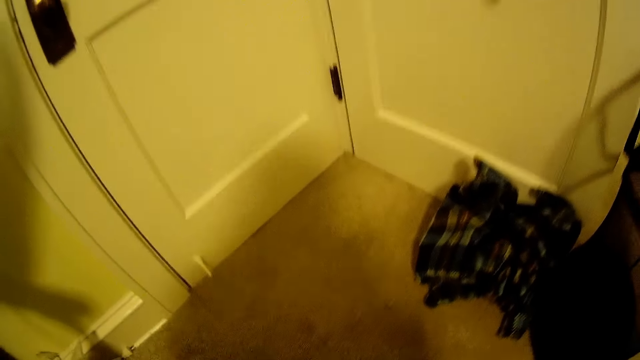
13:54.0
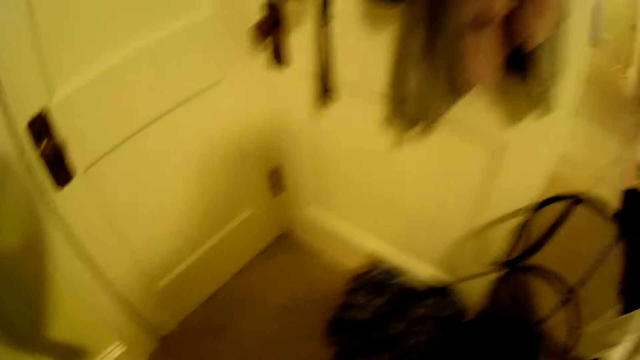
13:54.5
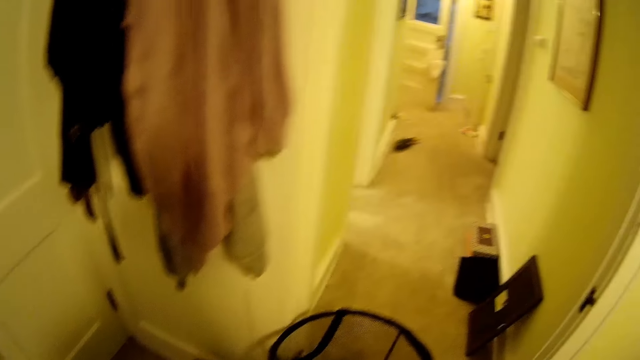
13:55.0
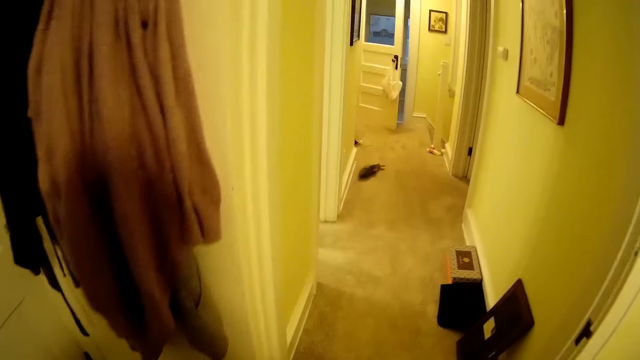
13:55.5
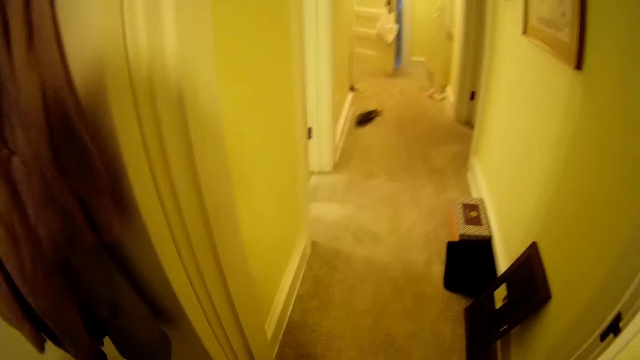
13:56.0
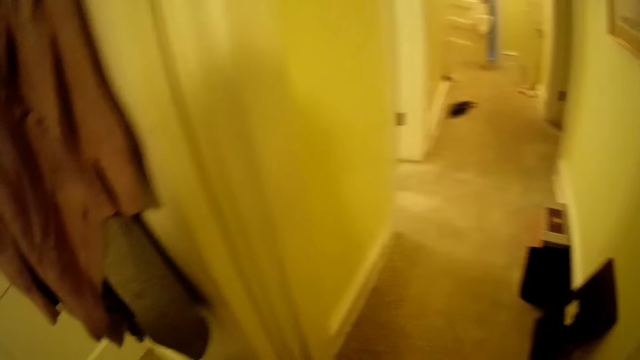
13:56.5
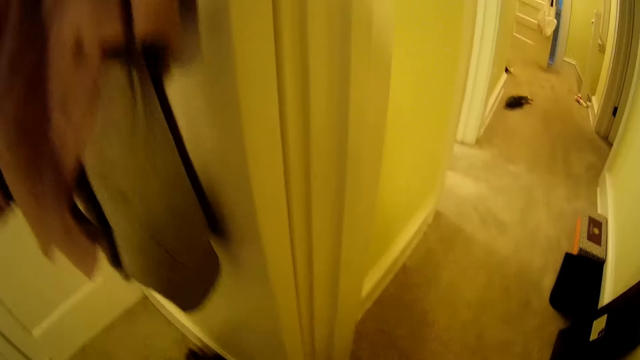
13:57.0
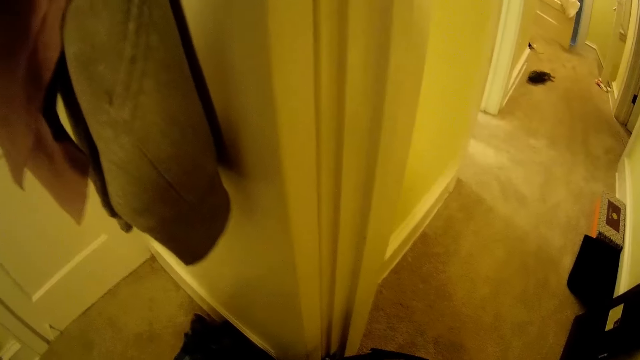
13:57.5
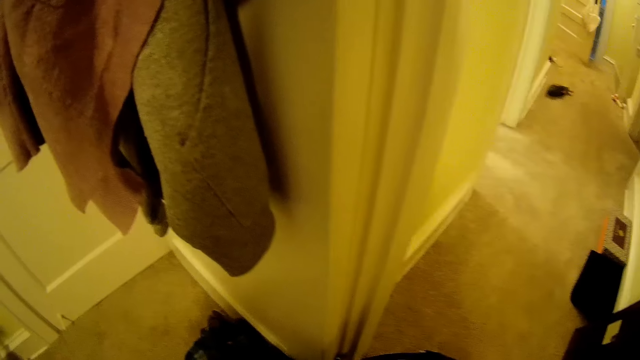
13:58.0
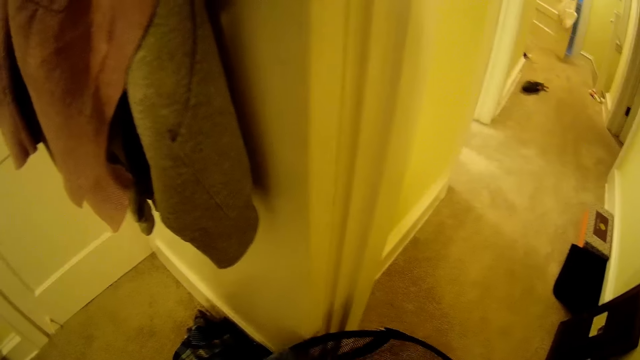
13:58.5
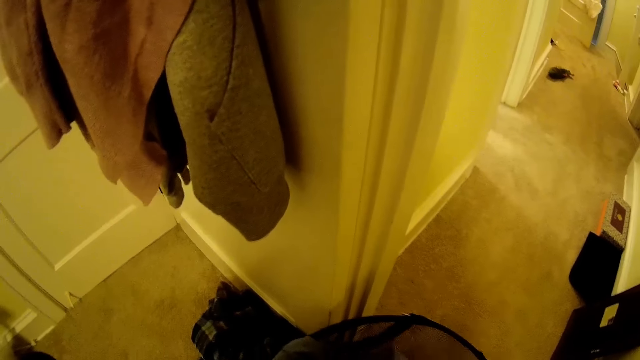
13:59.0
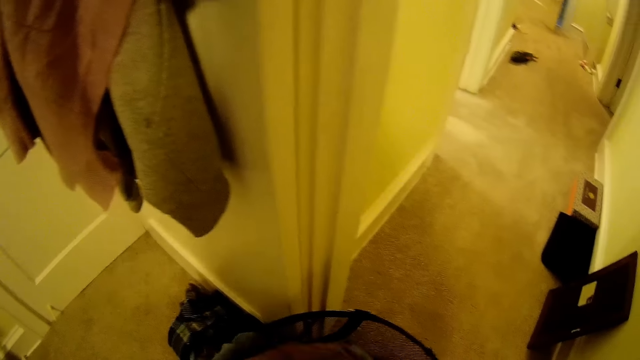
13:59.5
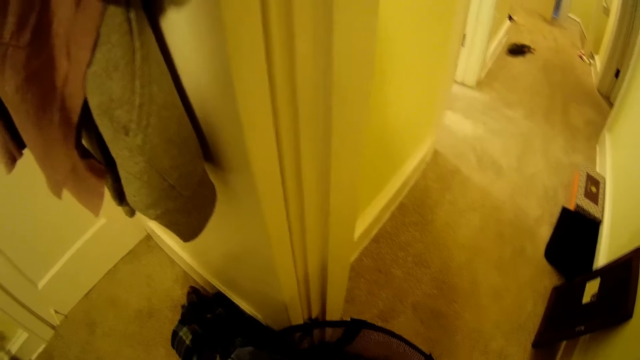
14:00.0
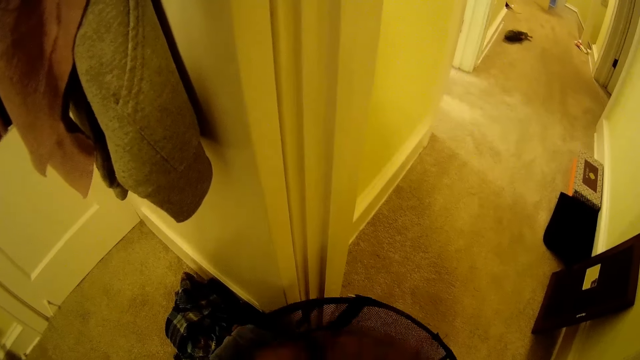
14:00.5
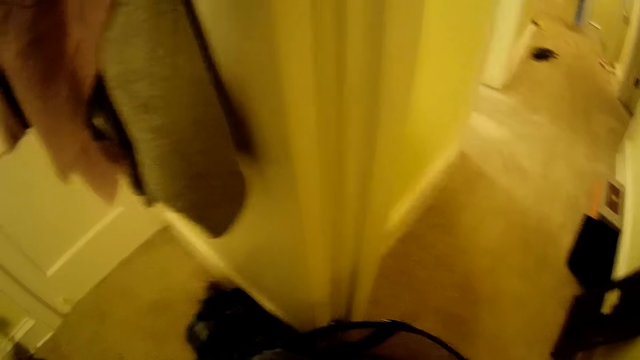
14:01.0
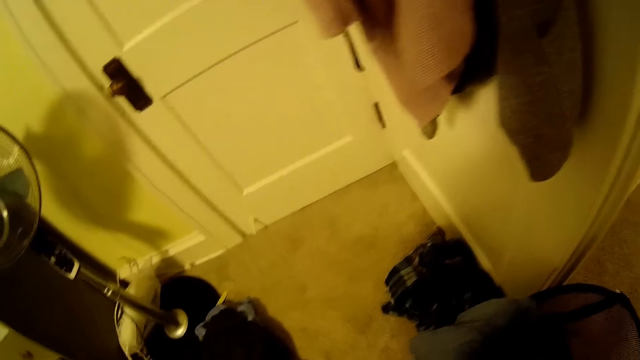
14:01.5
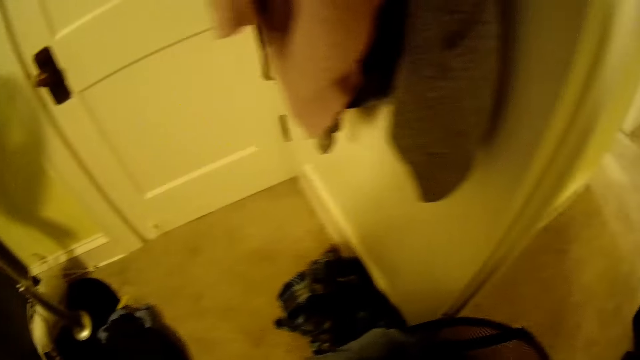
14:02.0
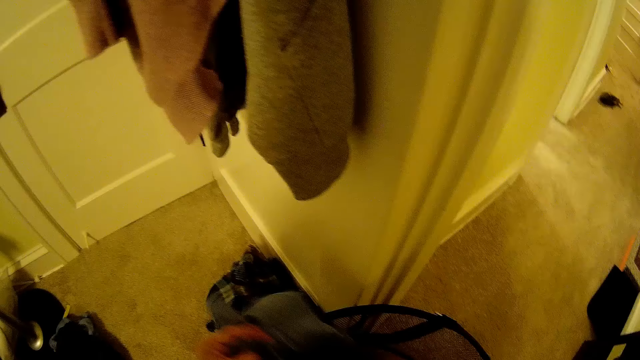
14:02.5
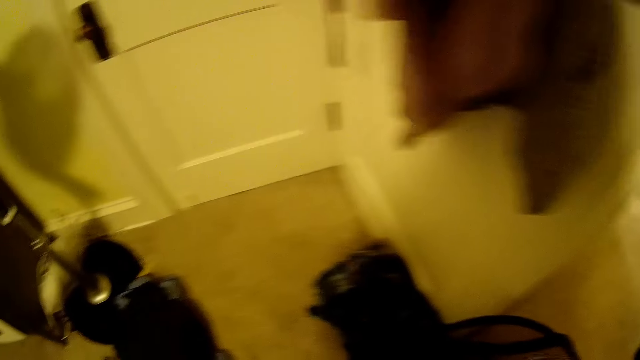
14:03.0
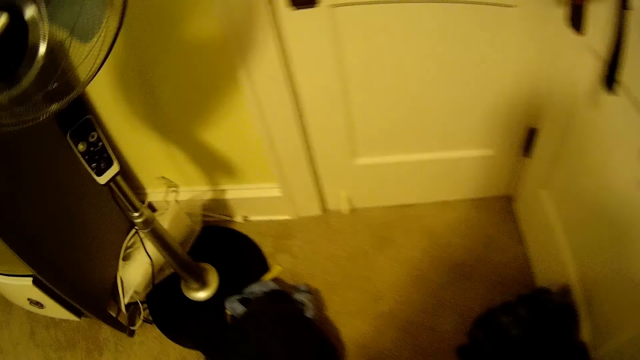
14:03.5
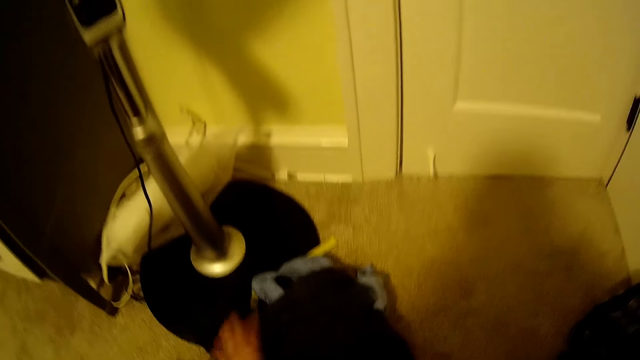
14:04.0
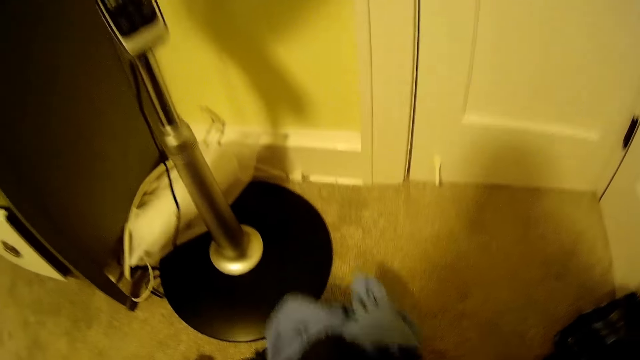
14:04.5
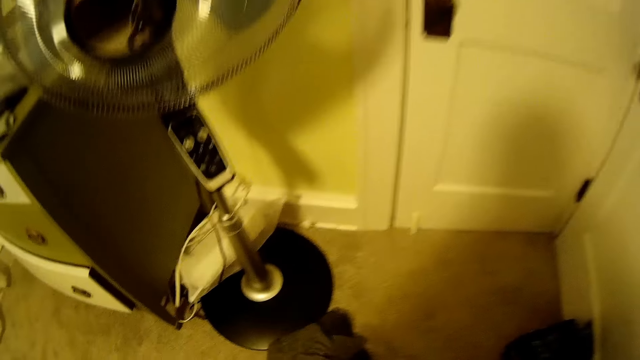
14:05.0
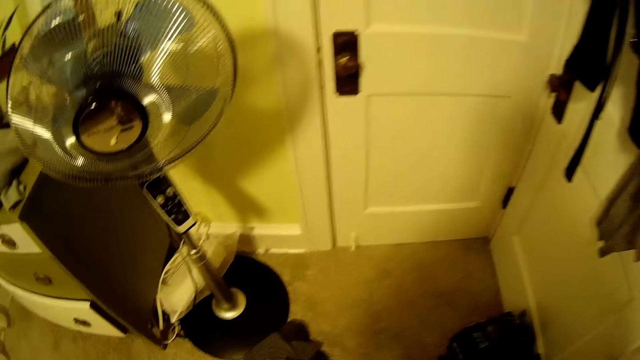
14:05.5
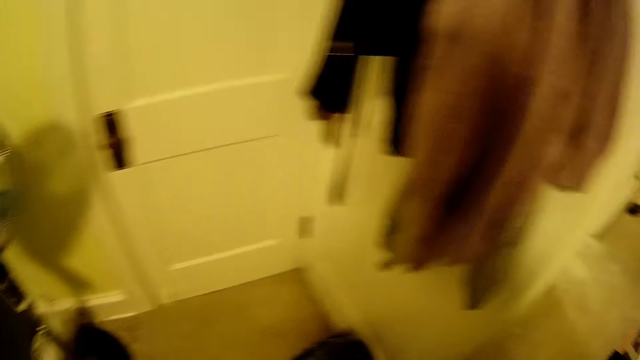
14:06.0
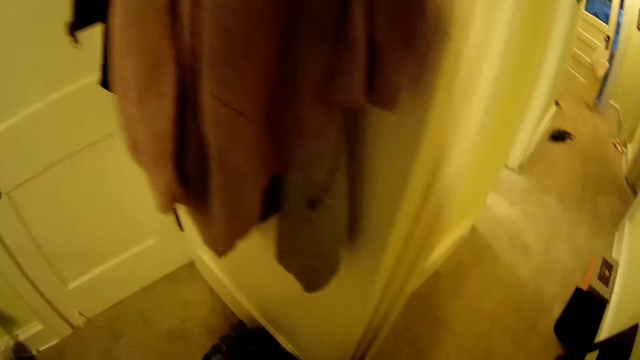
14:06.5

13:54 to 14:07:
The camera wearer moves the laundry basket. She drops a cloth into the laundry basket. She picks up a cloth on the floor with her left hand.

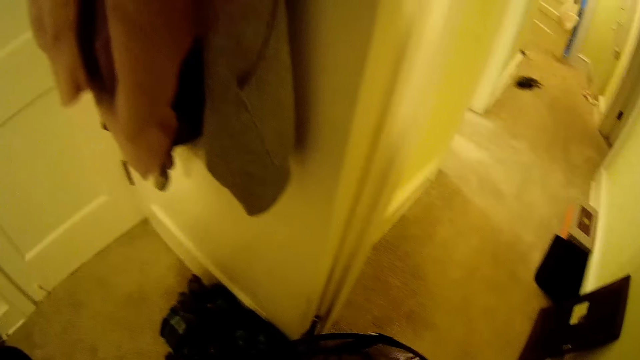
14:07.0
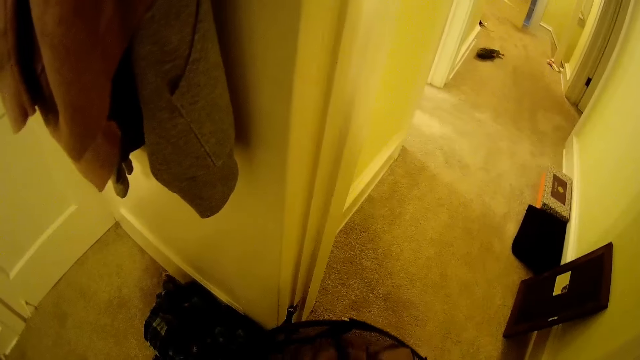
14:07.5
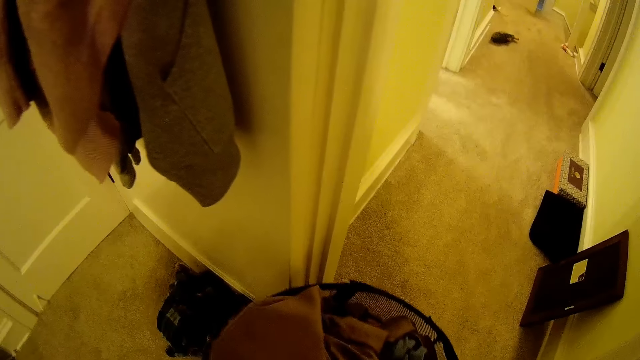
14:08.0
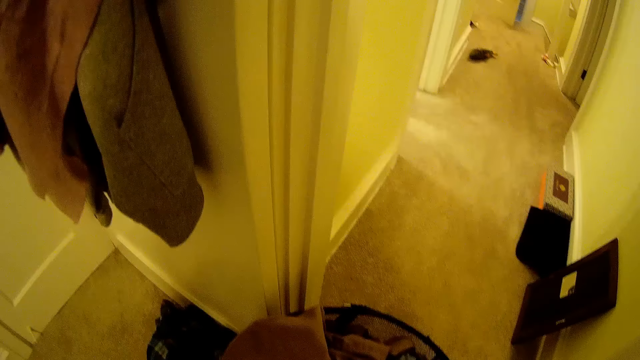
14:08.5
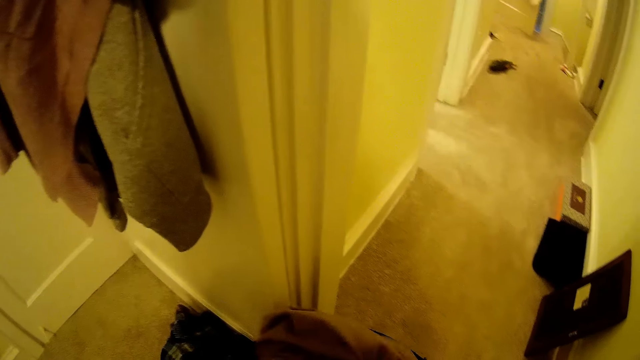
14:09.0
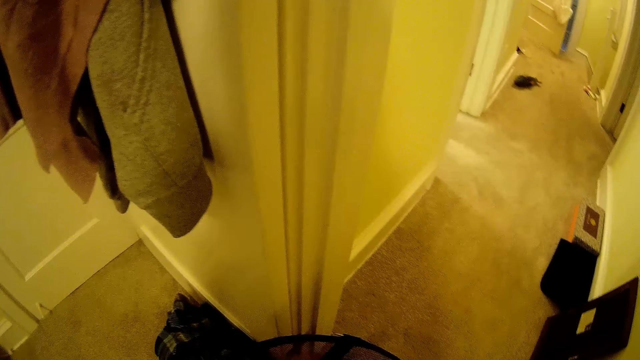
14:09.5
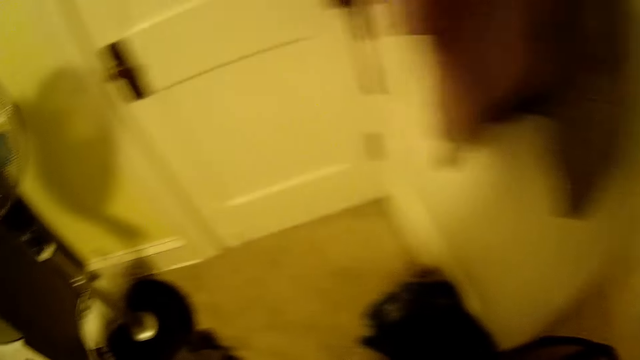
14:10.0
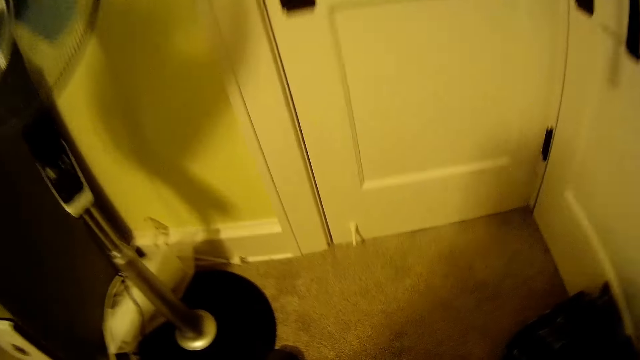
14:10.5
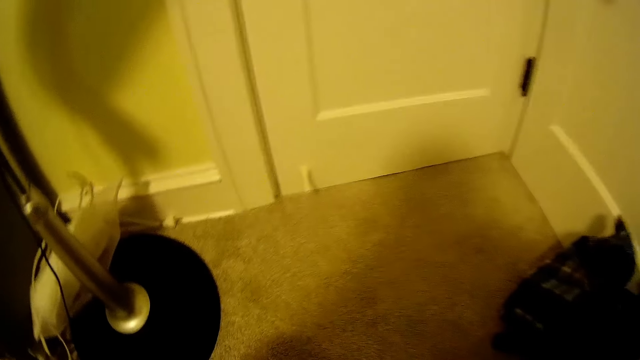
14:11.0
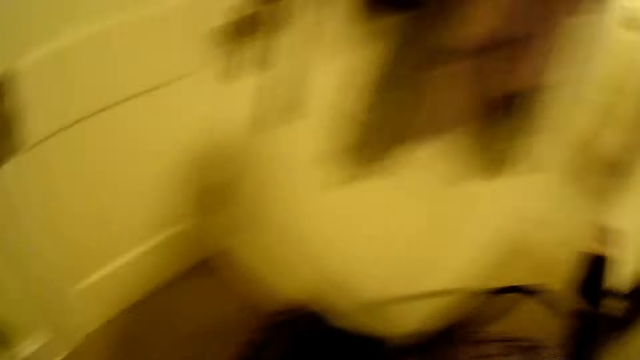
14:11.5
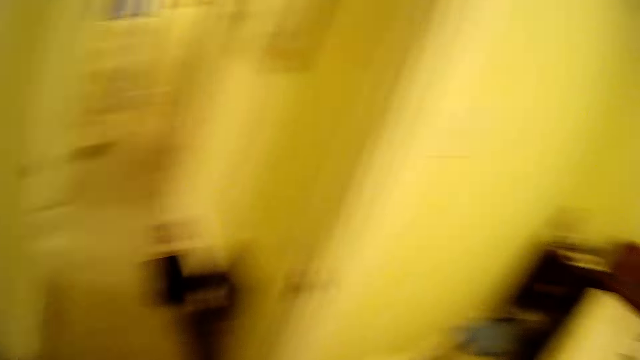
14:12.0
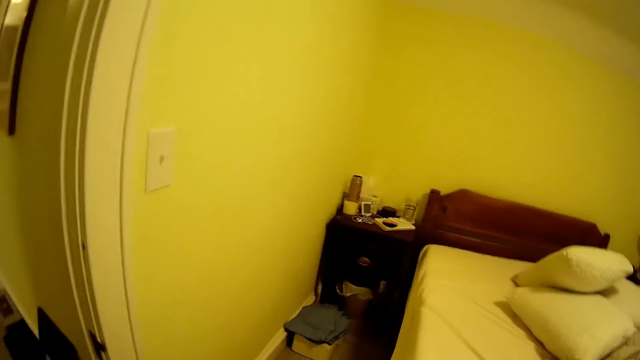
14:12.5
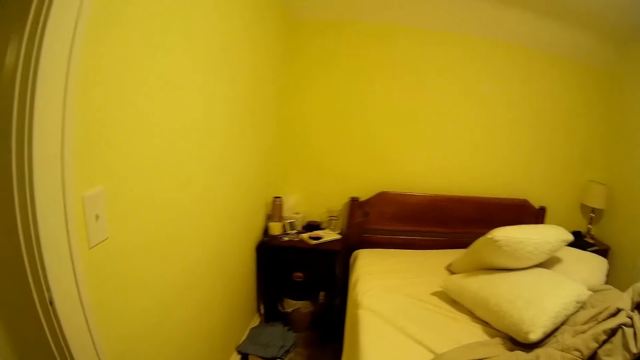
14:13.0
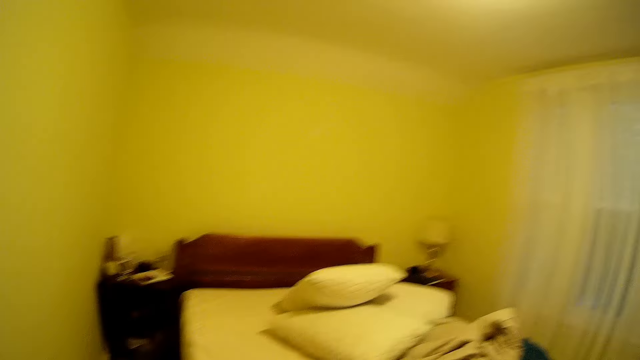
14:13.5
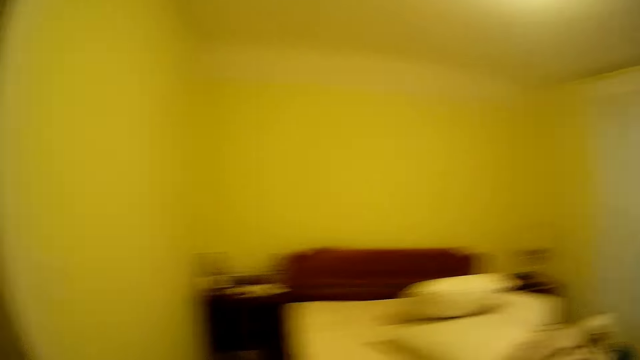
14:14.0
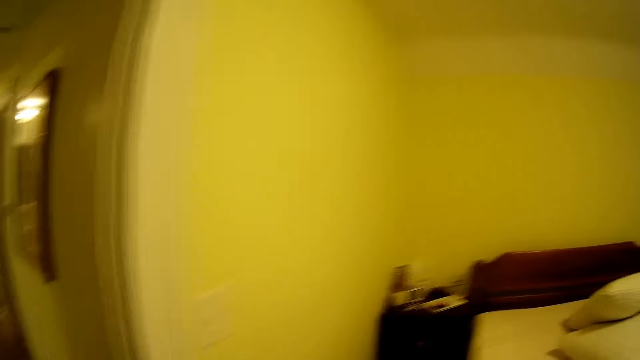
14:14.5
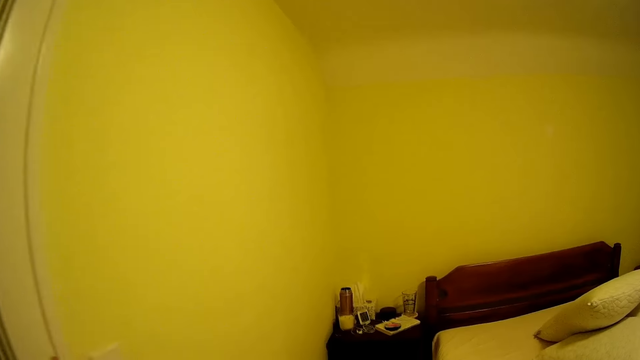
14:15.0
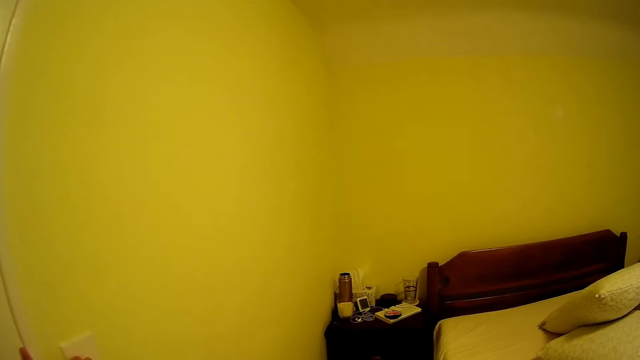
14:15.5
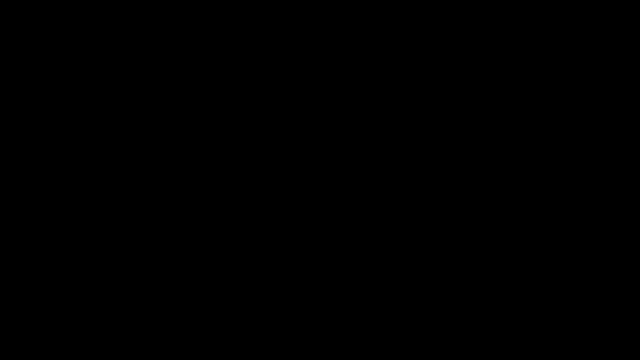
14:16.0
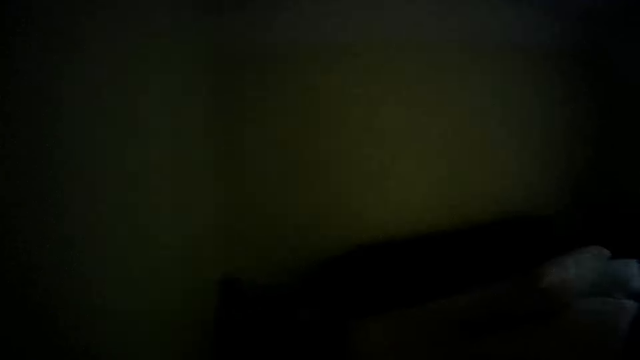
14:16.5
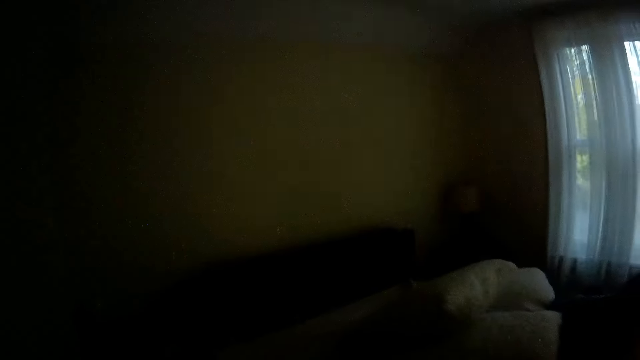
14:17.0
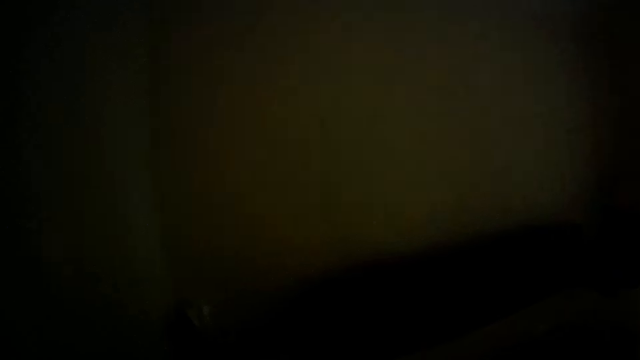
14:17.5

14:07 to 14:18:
The camera wearer drops the cloth into the laundry basket. She picks up a cloth on the floor with her left hand. She looks around and turns off the light.
